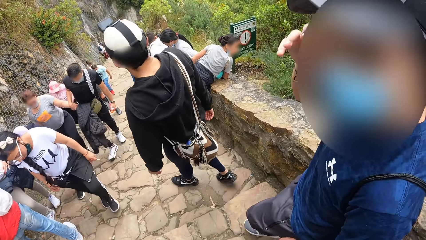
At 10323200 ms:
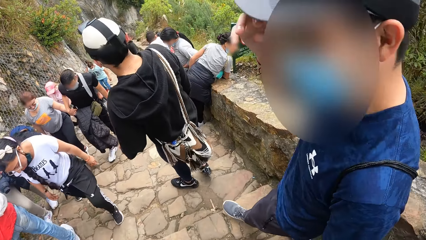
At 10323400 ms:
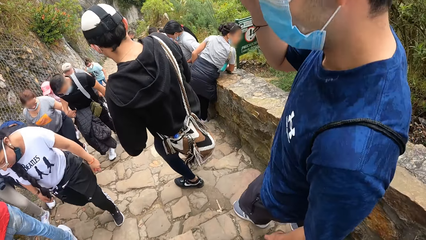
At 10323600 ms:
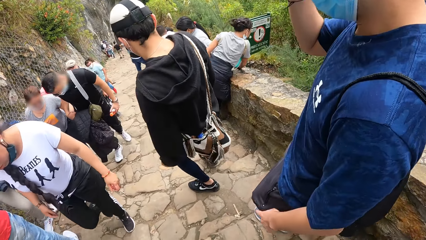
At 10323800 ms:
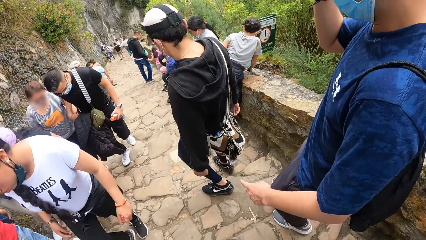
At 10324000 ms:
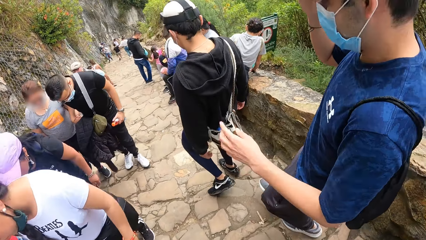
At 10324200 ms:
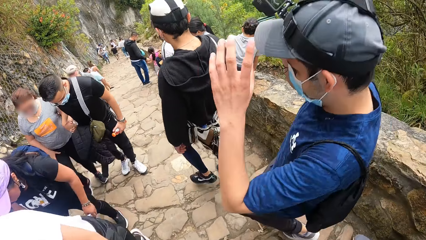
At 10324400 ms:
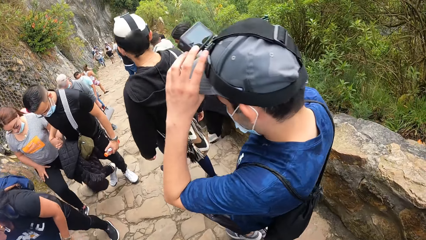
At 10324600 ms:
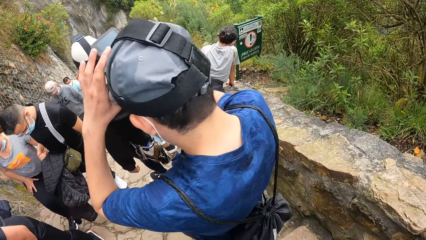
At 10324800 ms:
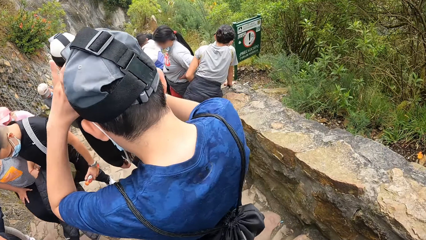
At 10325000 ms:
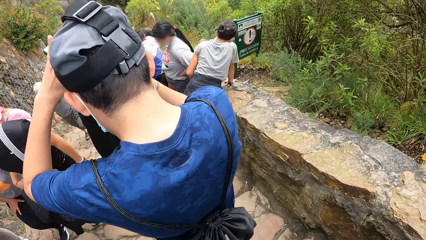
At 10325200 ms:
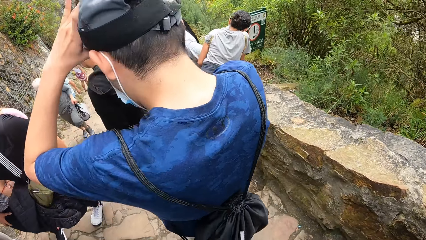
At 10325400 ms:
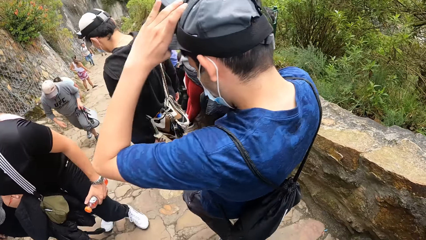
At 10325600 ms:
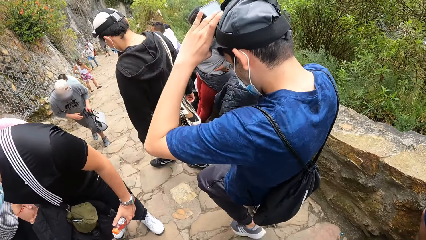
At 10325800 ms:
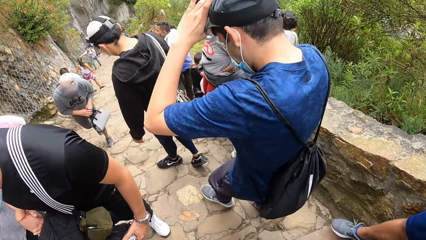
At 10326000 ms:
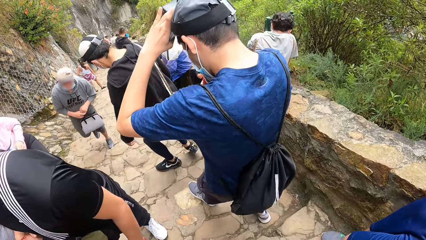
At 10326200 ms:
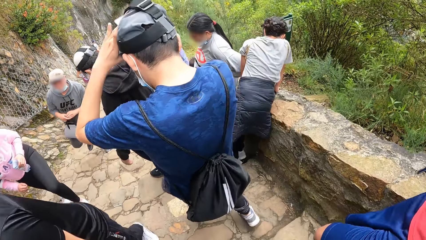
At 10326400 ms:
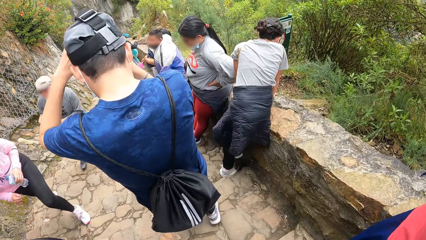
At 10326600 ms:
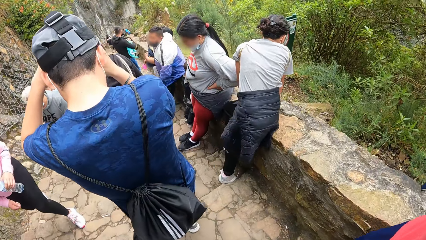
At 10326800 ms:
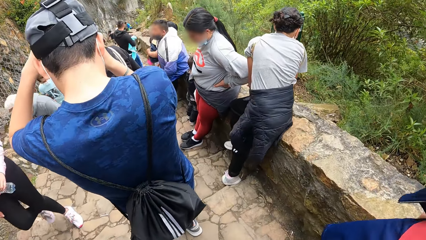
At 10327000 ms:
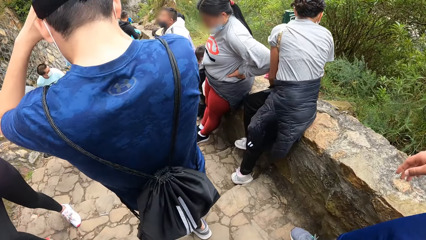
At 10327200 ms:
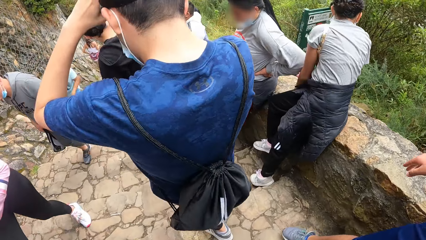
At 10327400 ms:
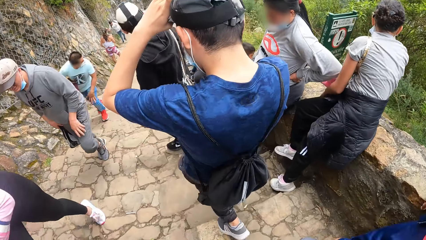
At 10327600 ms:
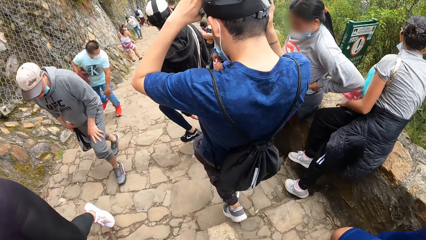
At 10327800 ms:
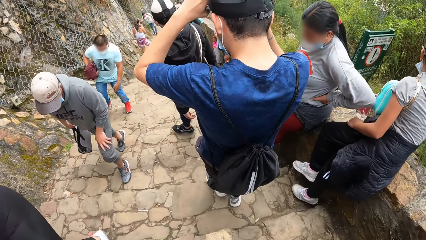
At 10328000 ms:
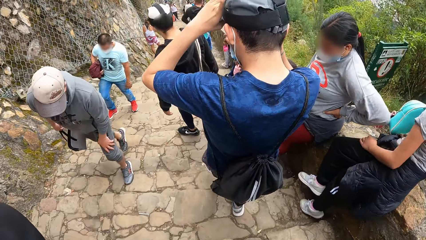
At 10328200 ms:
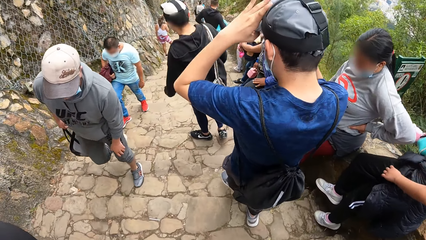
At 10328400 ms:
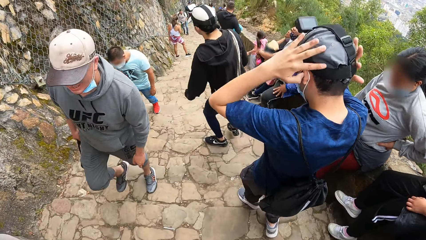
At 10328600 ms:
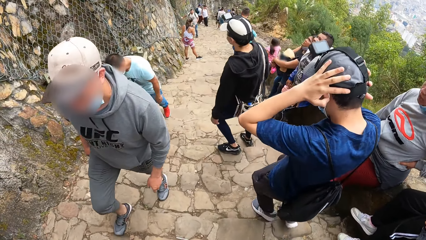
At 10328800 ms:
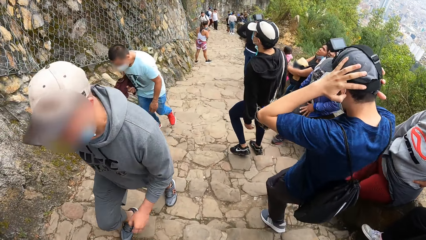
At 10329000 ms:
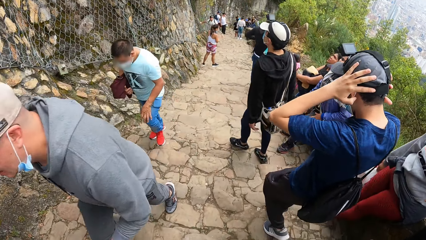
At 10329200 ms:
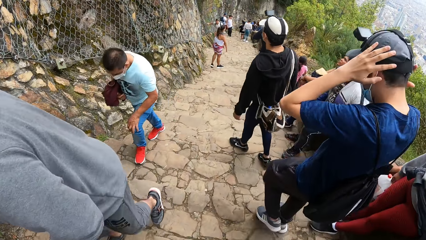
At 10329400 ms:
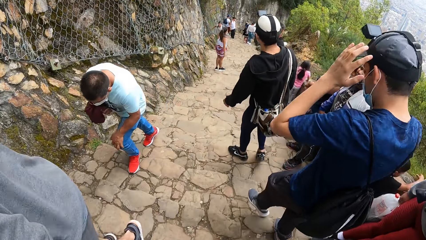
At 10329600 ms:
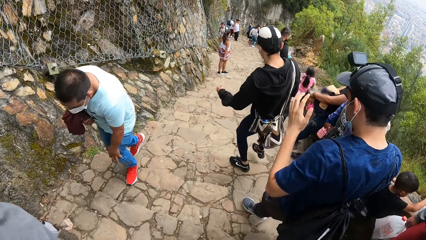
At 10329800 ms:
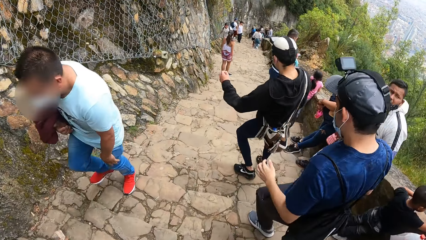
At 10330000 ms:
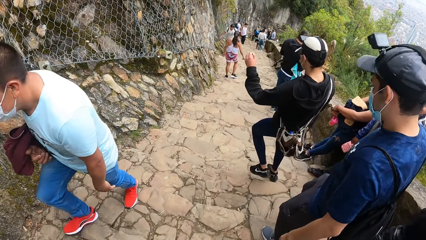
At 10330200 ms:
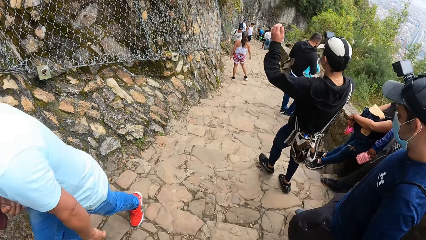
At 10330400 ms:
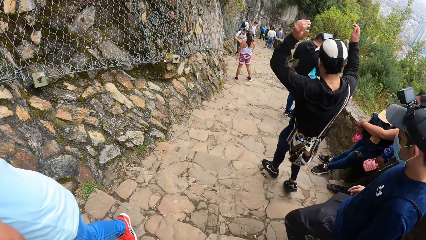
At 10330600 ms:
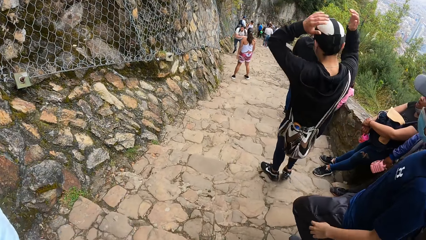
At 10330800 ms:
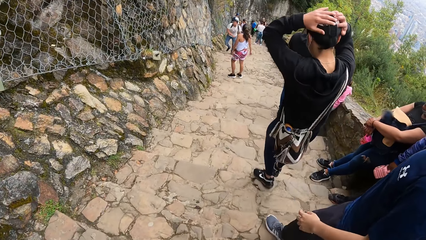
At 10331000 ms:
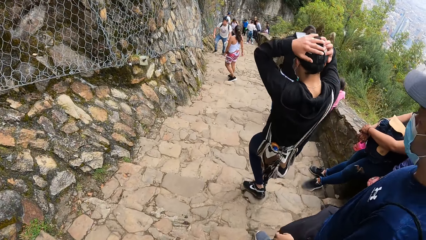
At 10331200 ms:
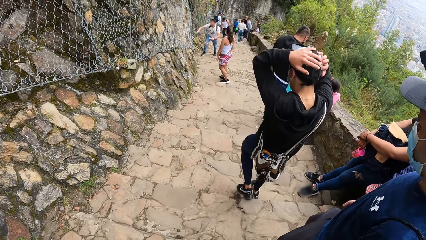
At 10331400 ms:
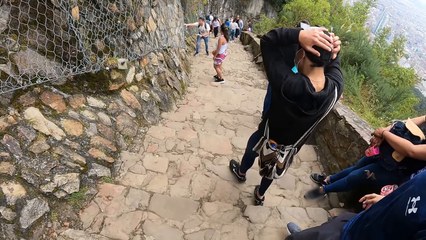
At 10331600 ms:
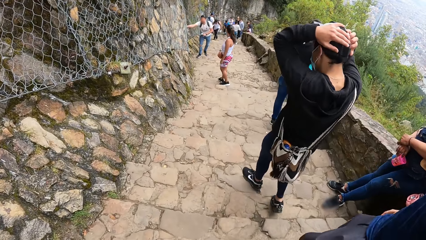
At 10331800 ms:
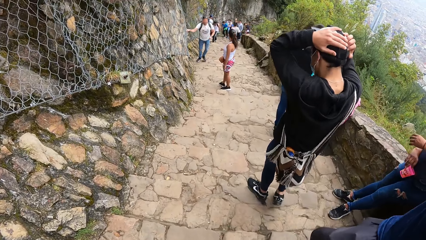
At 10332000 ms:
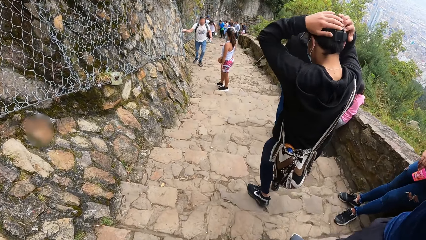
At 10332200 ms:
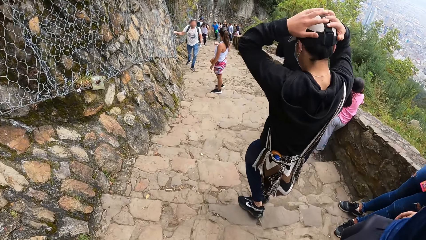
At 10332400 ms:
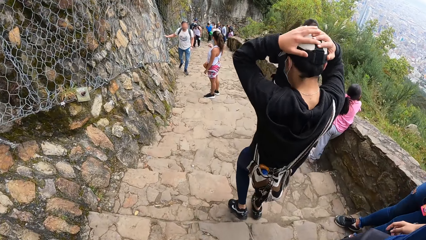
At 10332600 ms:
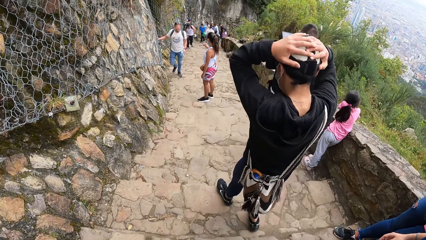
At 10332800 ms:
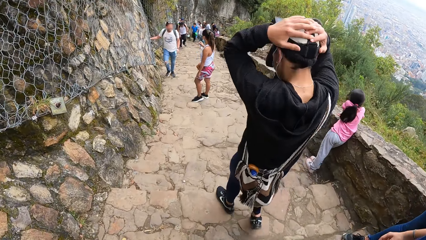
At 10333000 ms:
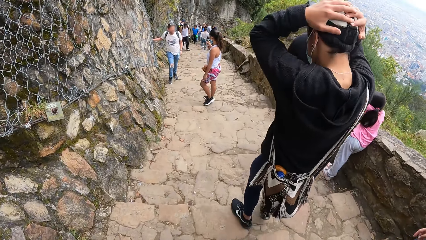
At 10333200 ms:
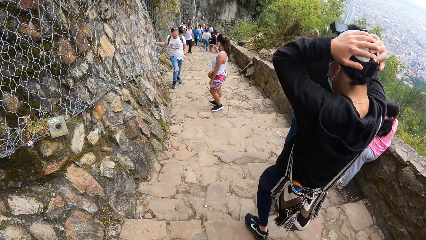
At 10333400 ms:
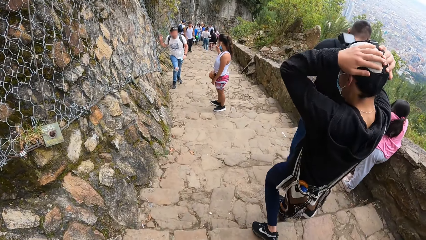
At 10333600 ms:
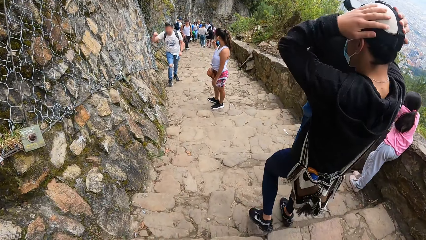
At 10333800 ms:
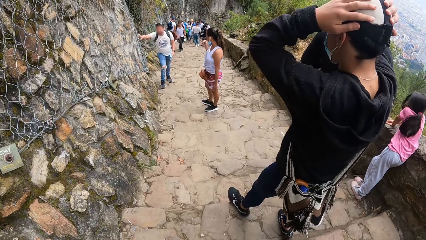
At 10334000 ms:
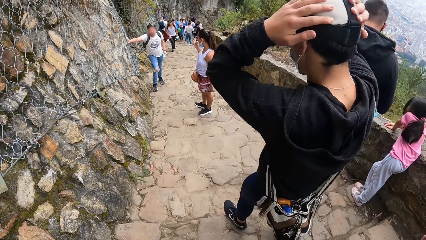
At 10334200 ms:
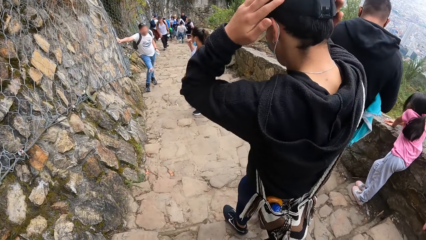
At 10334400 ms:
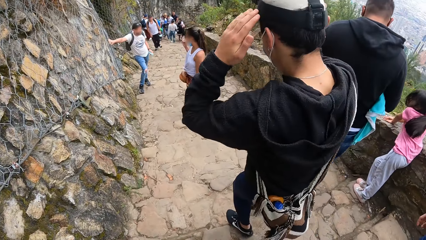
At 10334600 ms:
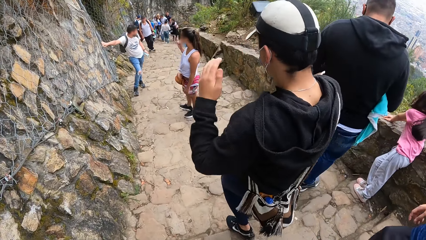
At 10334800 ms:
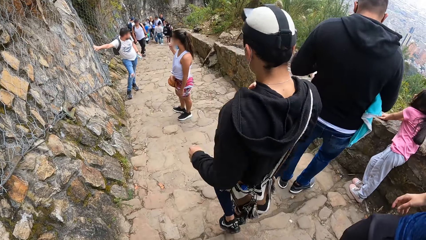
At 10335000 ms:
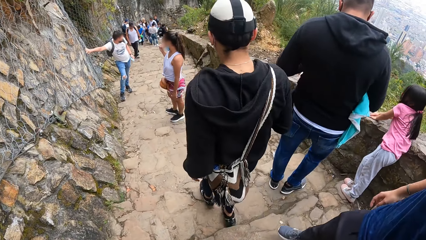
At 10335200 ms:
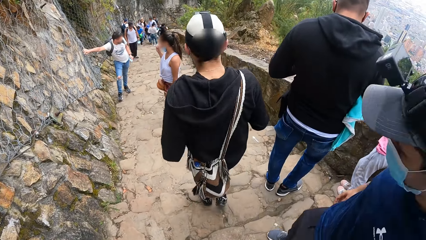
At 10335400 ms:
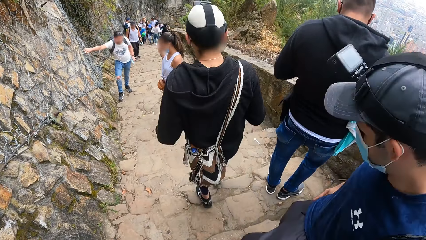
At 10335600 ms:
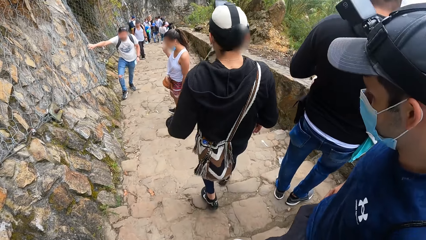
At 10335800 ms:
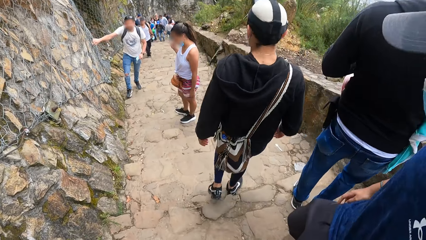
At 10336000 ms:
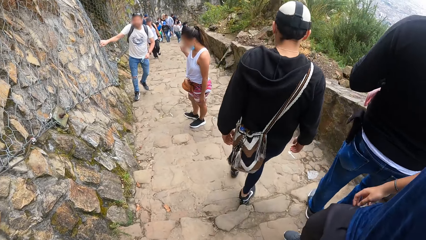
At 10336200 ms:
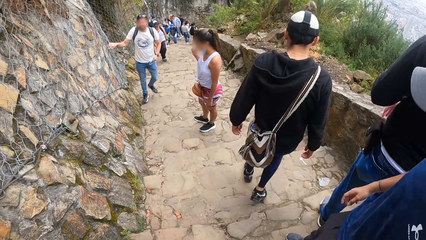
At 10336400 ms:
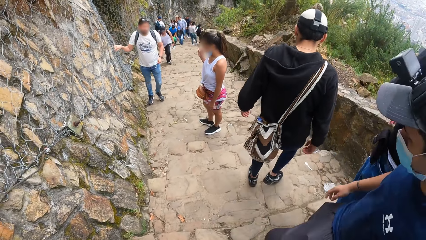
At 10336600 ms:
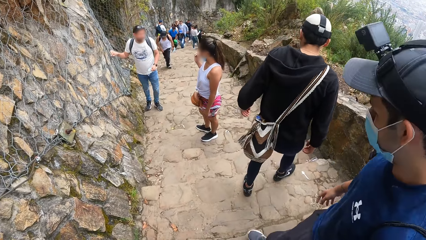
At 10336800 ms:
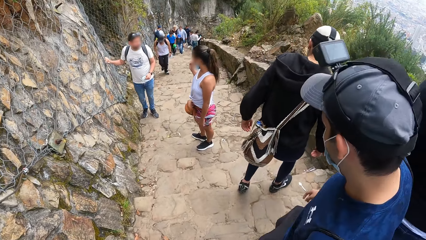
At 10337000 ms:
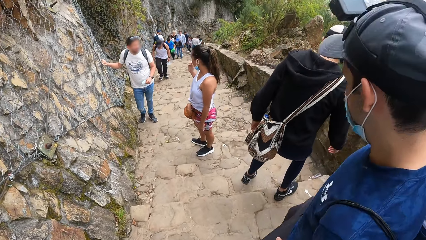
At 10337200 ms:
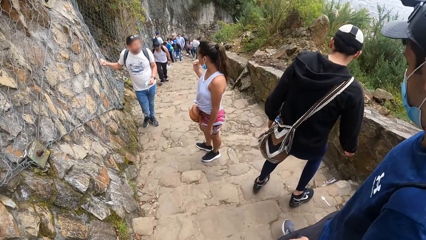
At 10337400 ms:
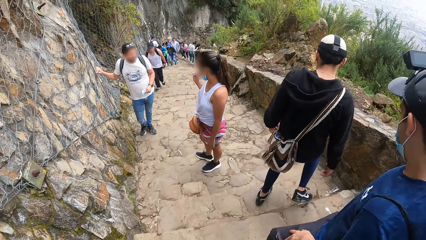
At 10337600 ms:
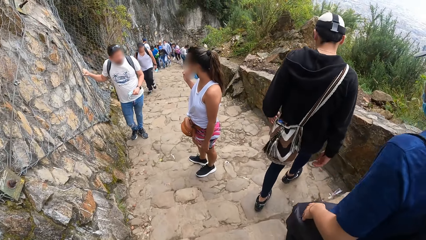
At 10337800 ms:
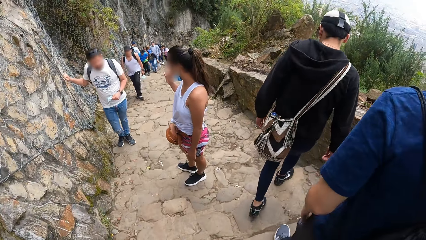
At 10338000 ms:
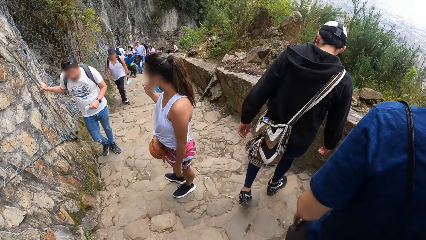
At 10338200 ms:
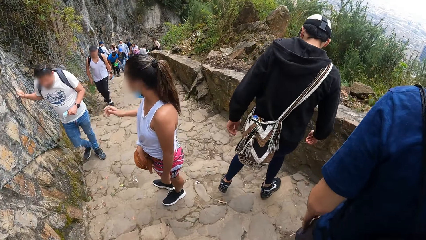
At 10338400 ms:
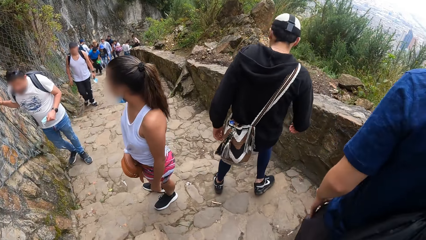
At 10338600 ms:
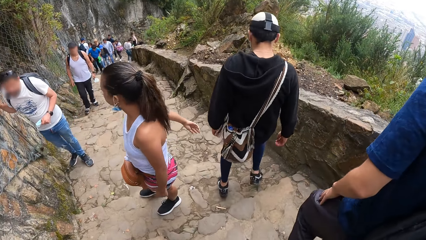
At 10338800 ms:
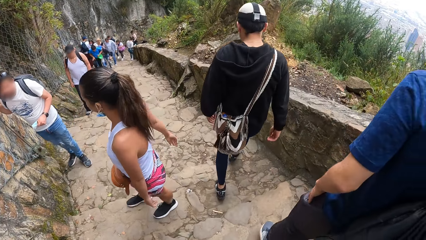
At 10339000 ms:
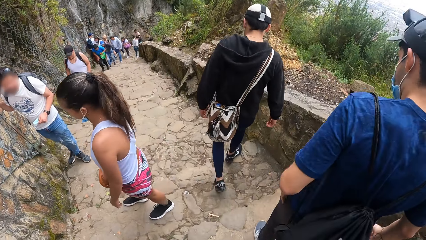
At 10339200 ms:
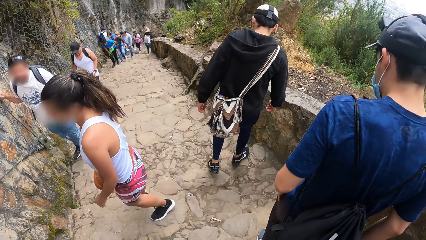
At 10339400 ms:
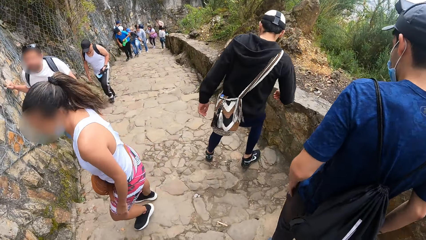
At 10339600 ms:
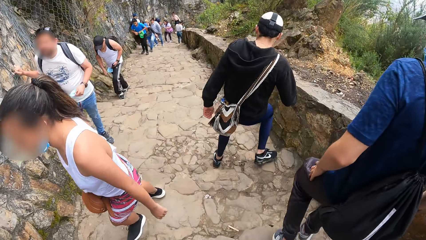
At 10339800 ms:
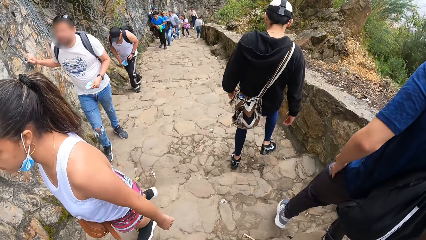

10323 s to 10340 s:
The other man adjusts his cap or the camera with both hands. The first man adjusts his cap or the camera with both hands. The first man hikes down the mountain.
